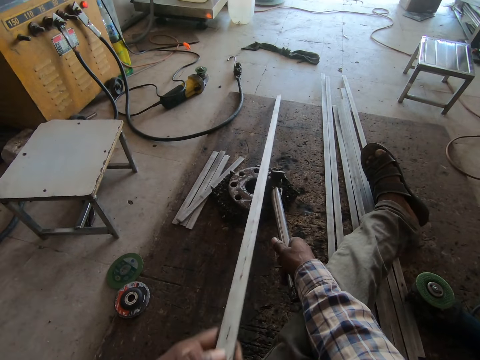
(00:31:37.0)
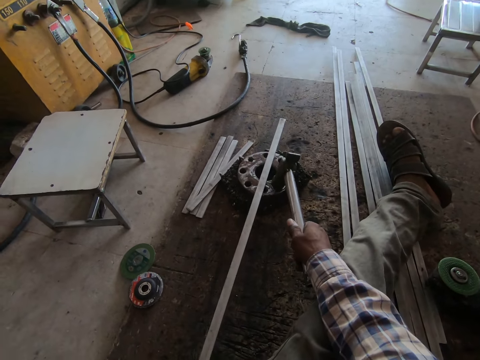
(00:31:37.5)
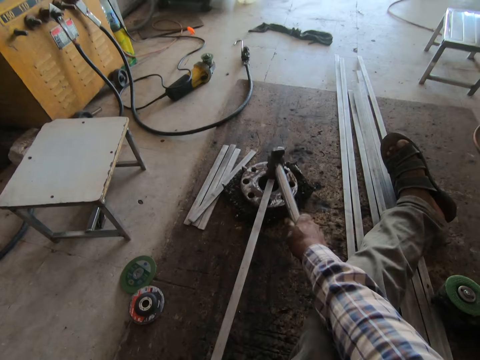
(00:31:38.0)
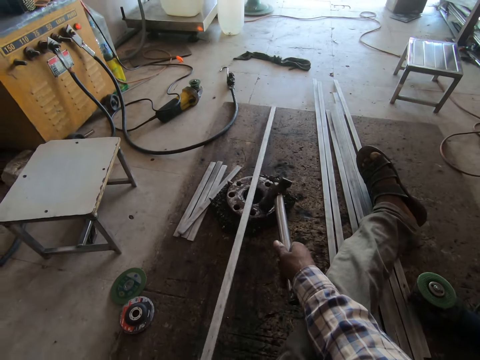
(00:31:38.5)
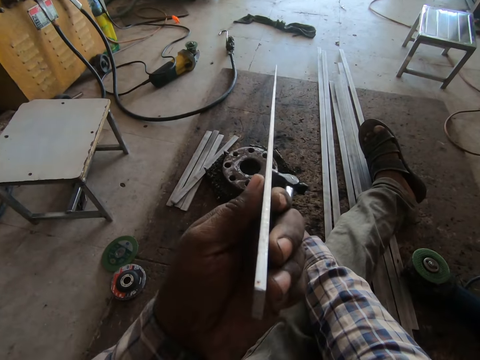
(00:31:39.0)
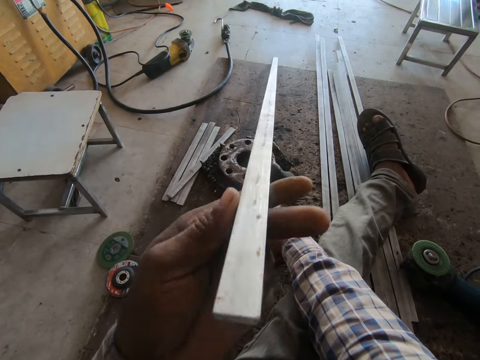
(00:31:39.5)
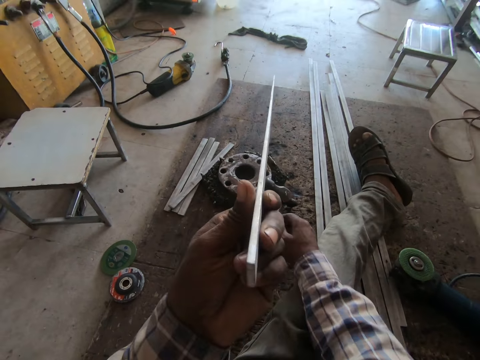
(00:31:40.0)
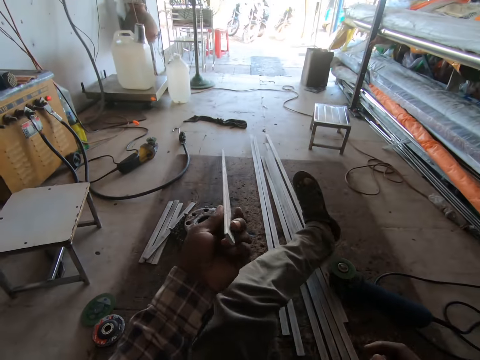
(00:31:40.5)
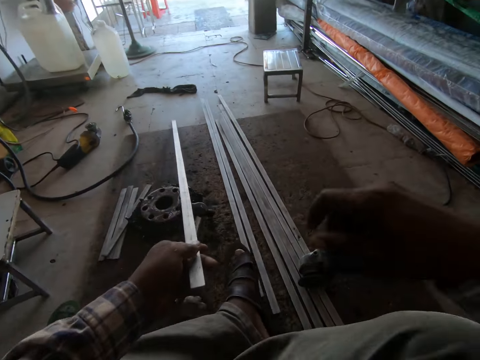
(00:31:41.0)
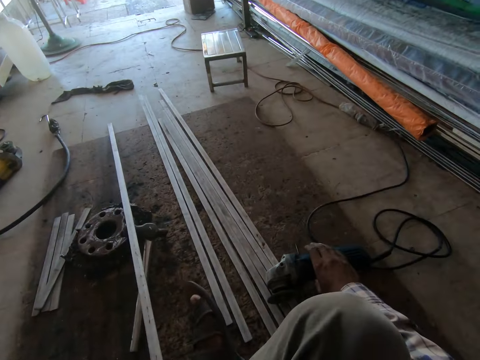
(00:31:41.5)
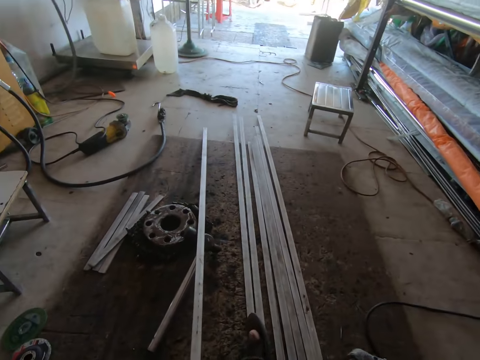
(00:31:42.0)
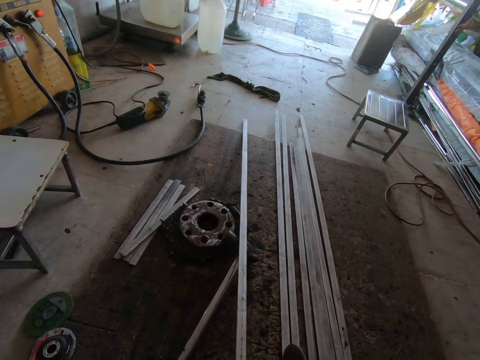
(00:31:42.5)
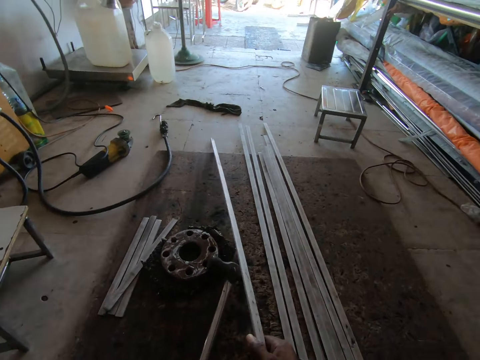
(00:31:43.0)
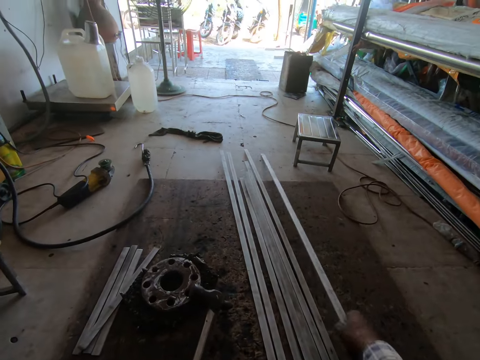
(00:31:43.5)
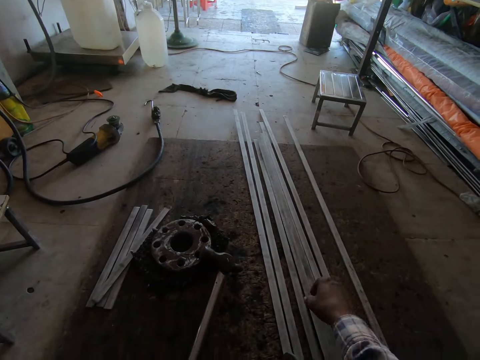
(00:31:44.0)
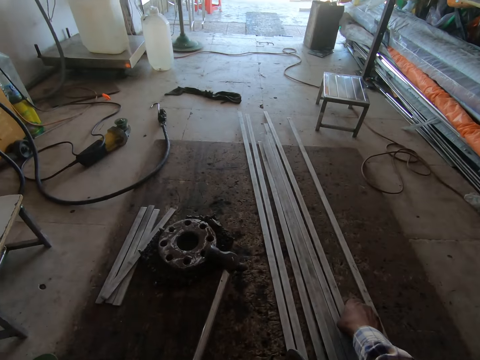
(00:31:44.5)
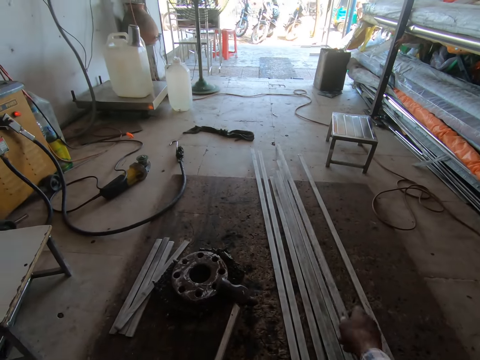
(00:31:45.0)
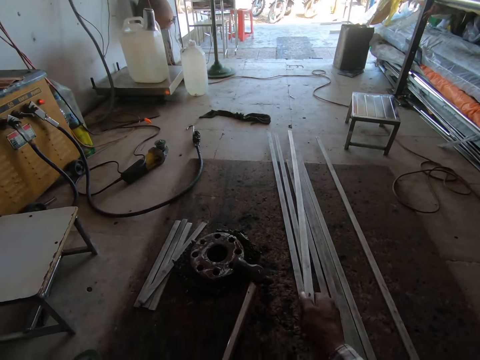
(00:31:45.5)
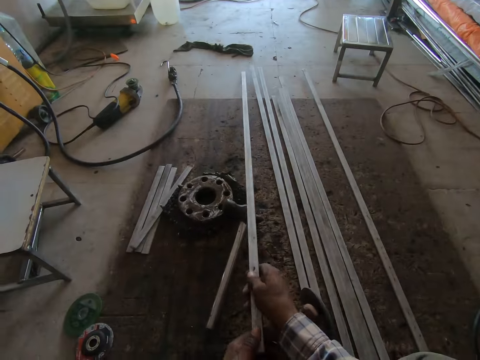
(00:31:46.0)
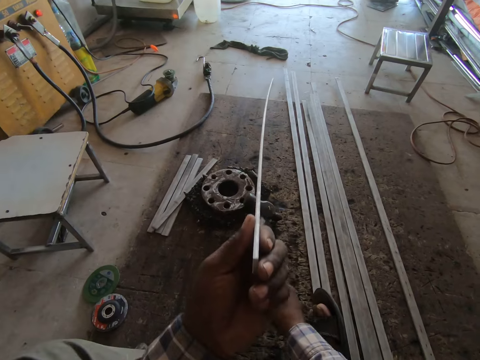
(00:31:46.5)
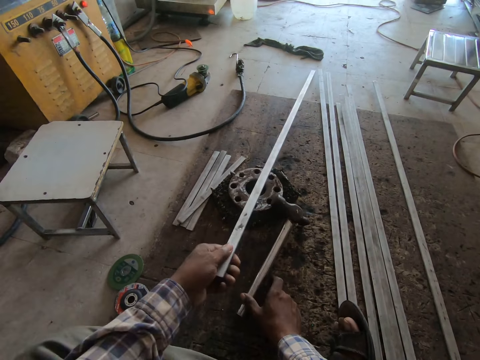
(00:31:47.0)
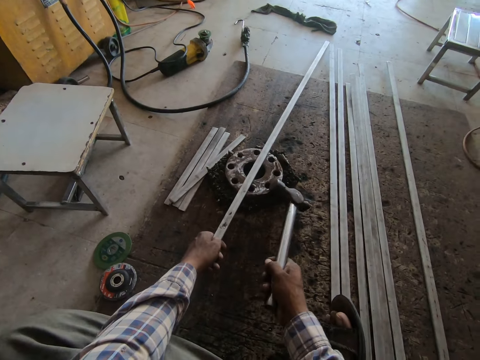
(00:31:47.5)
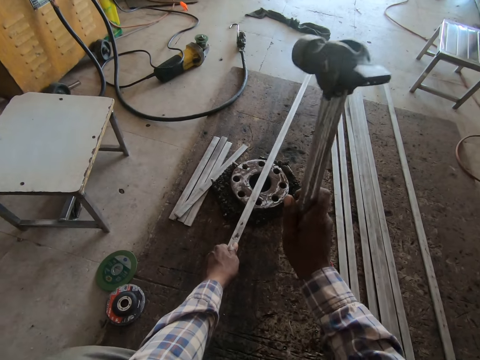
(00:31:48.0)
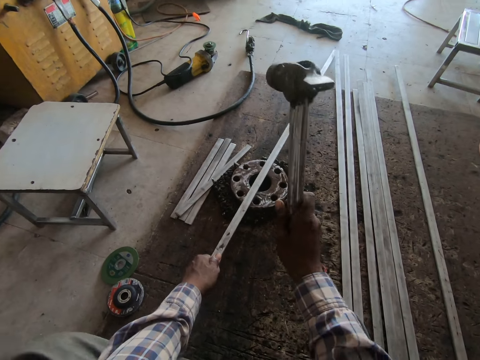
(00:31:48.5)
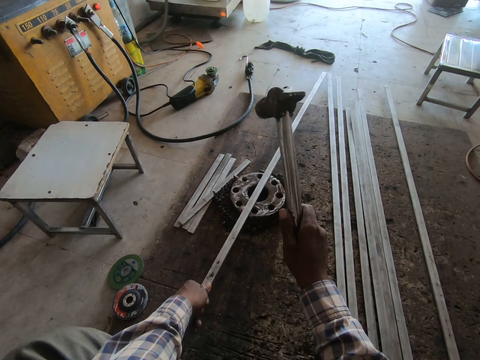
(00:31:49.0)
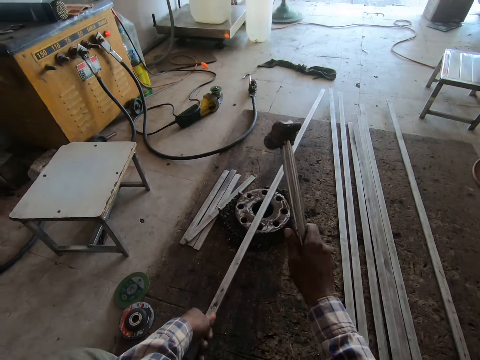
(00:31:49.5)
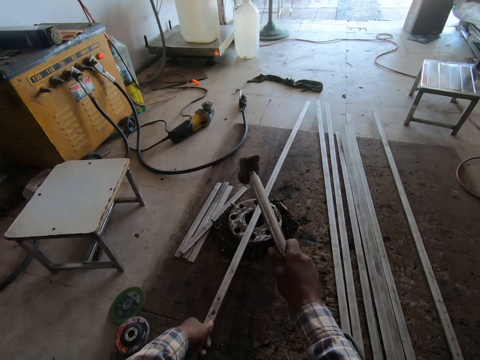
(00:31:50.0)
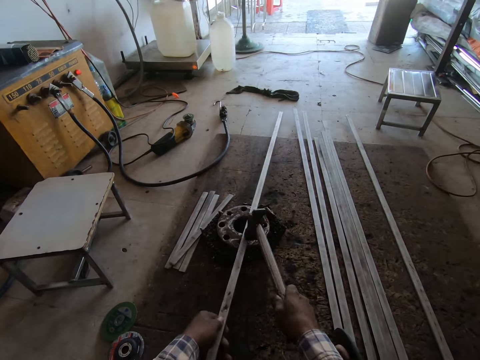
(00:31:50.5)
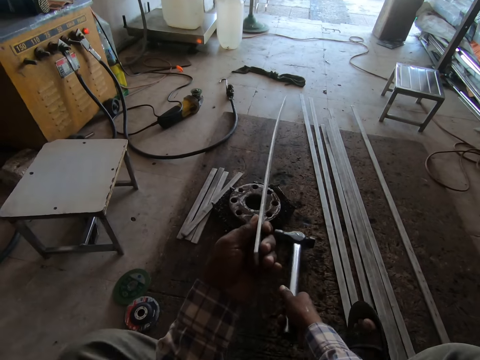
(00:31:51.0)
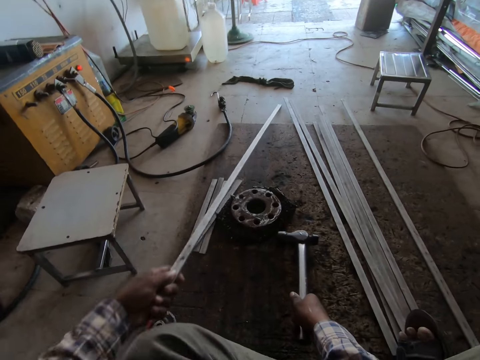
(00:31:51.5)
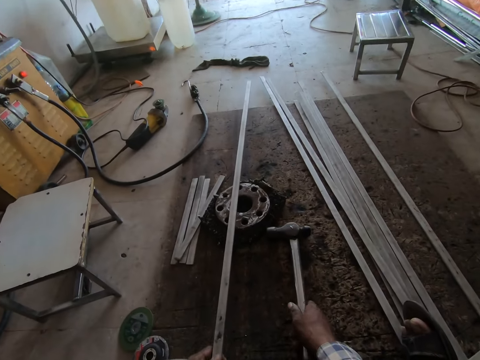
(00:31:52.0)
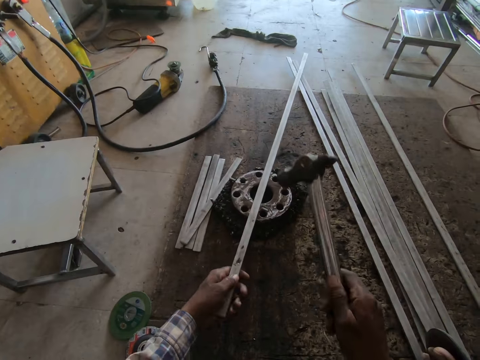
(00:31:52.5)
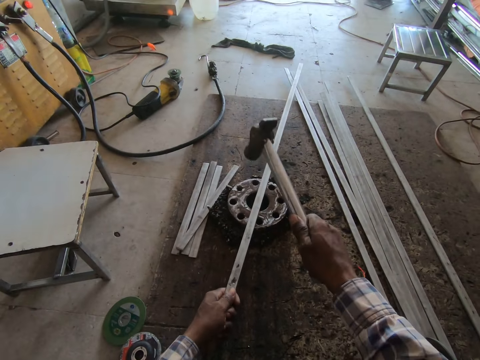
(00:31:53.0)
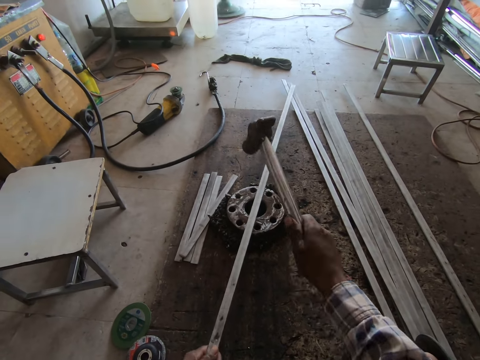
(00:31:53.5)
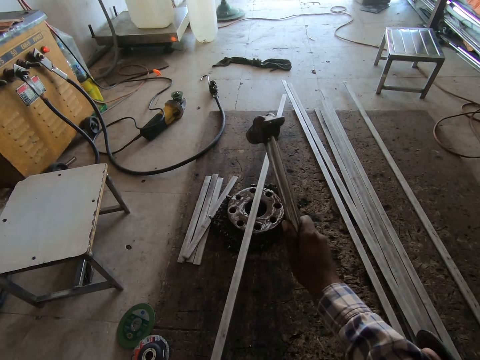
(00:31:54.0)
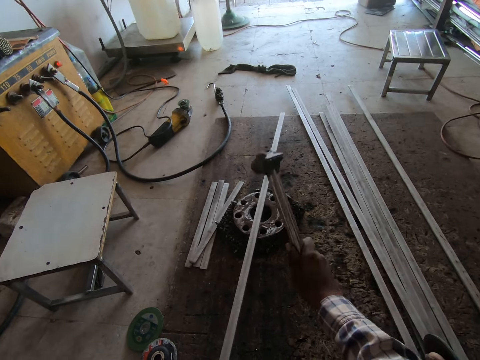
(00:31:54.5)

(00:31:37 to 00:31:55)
The camera wearer hits the metal with a hammer. They look at the metal. They place the hammer on the floor. They hold the metal rod with the left hand. They place the metal rod on the floor with the right hand. They check the metal's straightness. They hit the metal with the hammer. They check the metal's straightness. They hit the metal with the hammer.

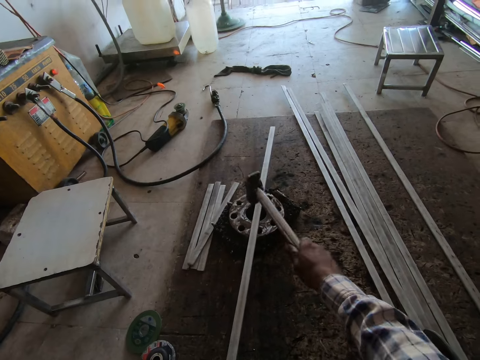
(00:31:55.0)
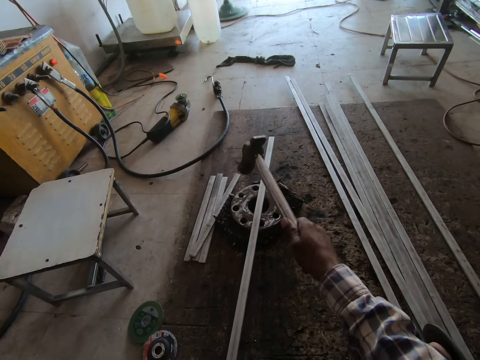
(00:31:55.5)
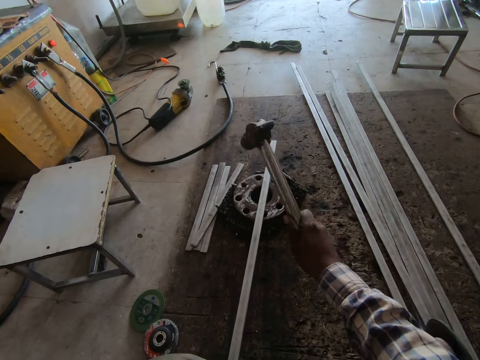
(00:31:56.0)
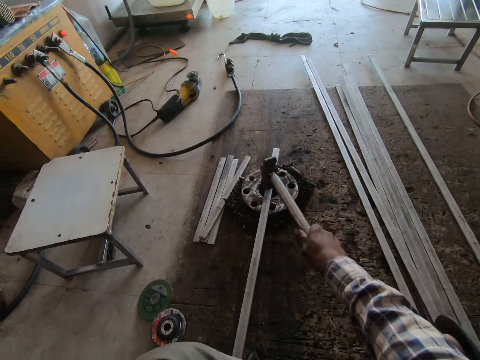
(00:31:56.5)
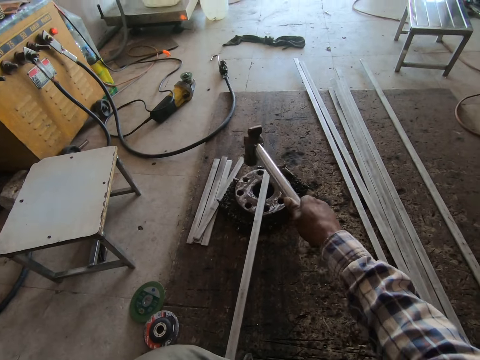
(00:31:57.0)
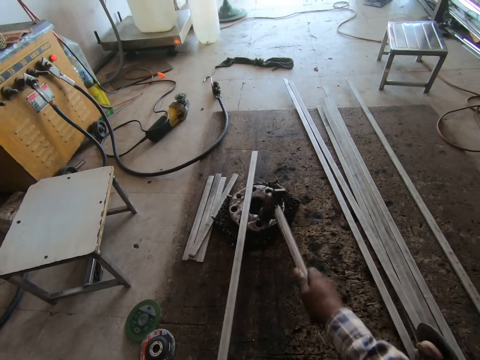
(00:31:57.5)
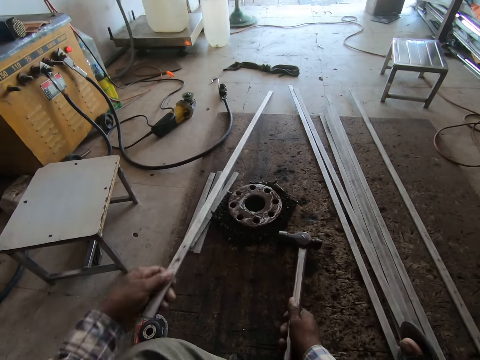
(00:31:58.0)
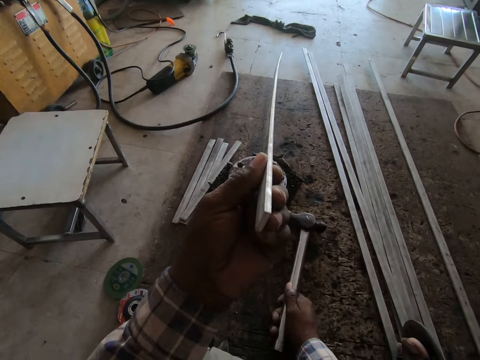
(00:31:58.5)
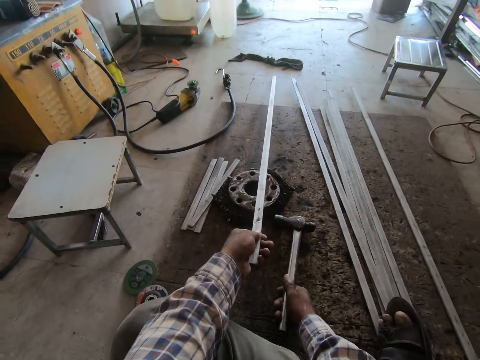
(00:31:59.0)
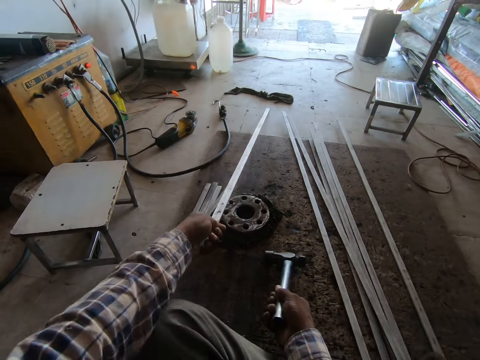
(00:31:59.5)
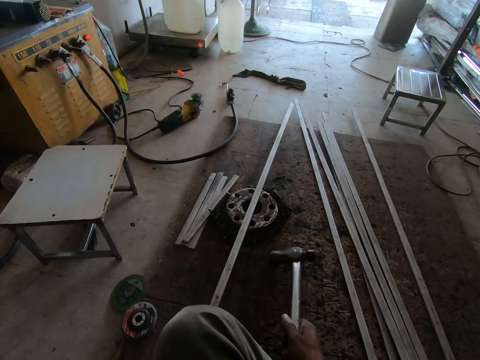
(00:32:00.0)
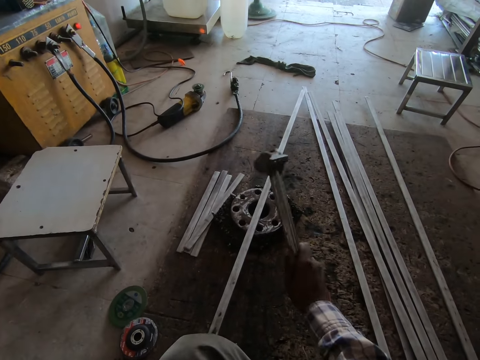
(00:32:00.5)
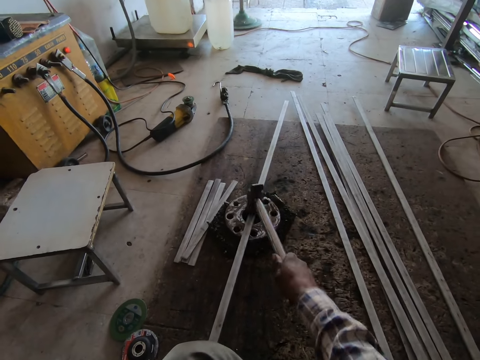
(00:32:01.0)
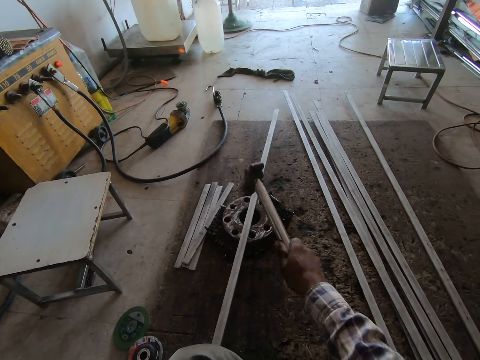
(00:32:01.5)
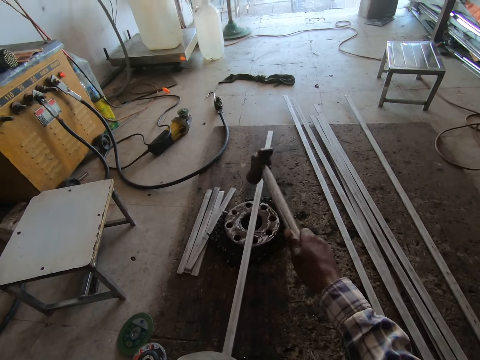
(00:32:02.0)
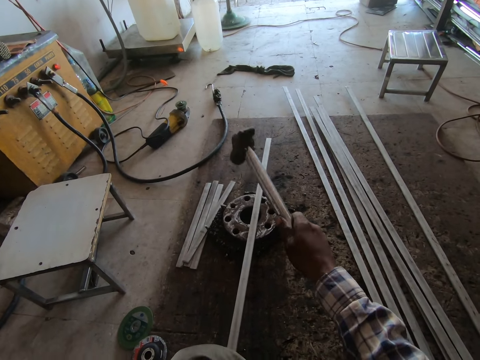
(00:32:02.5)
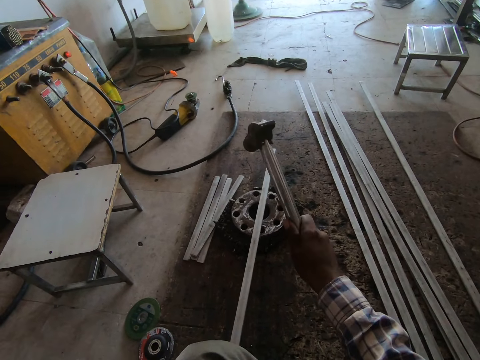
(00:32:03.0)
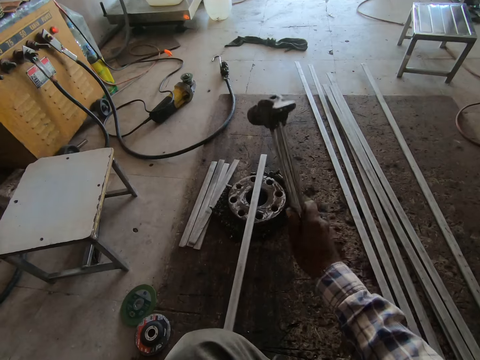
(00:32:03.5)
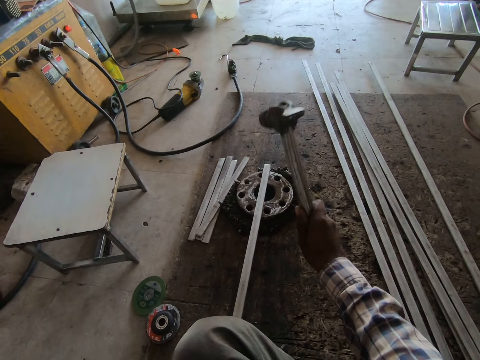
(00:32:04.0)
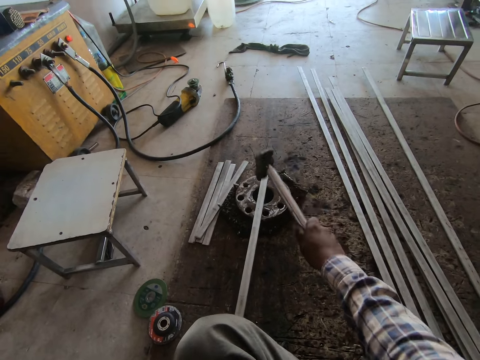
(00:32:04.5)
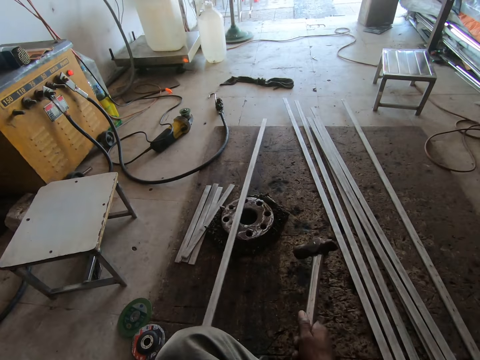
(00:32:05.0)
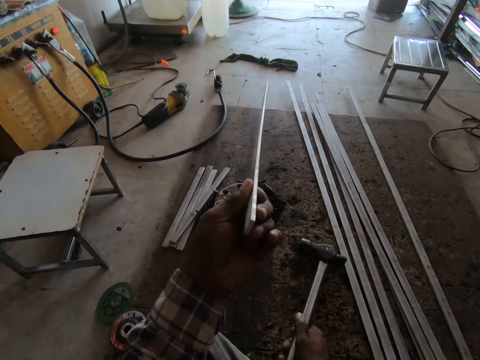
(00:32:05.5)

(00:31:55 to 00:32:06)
The camera wearer checks the metal's straightness. They hit the metal with the hammer.
